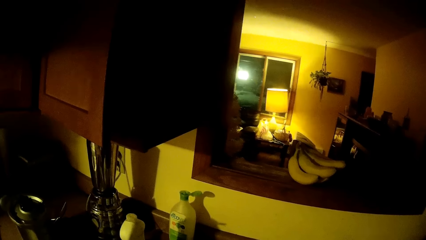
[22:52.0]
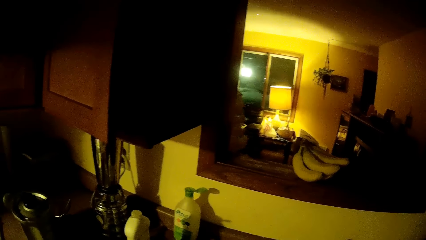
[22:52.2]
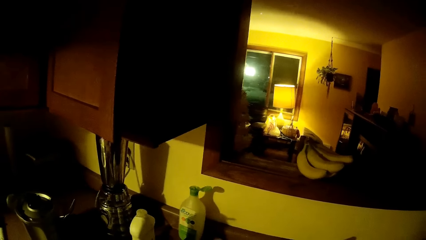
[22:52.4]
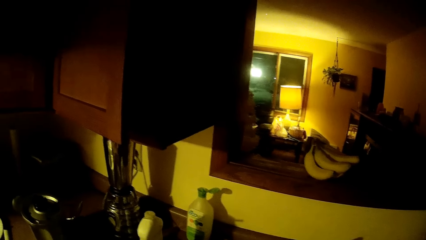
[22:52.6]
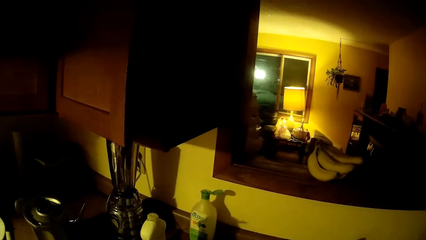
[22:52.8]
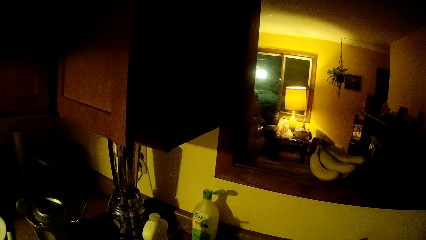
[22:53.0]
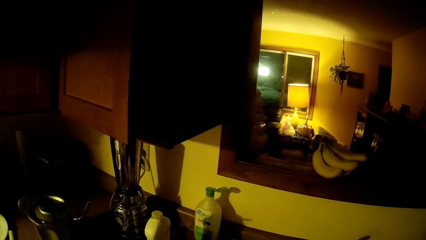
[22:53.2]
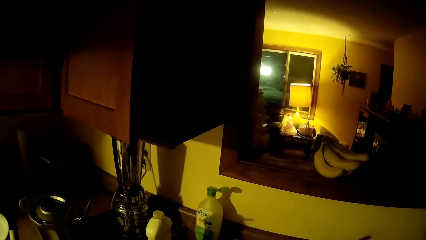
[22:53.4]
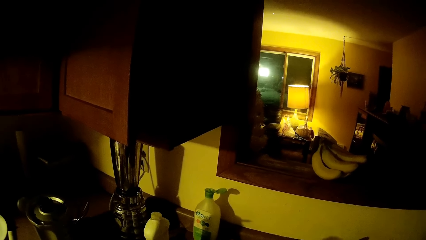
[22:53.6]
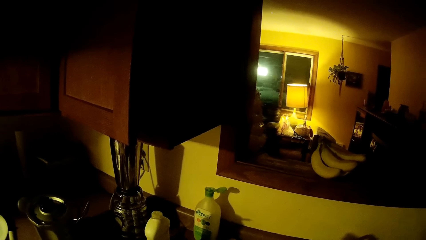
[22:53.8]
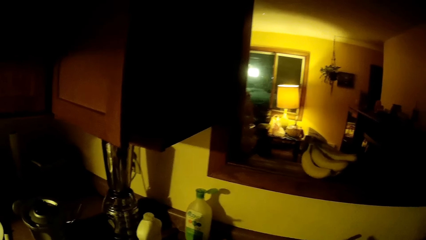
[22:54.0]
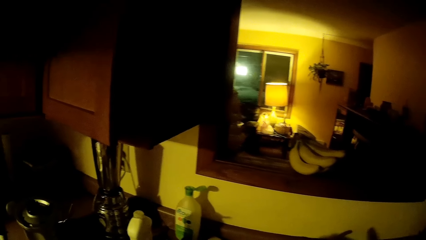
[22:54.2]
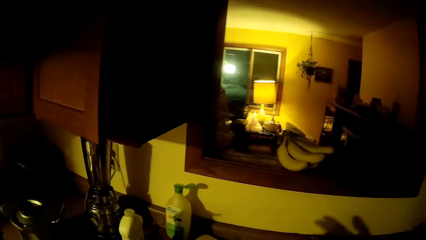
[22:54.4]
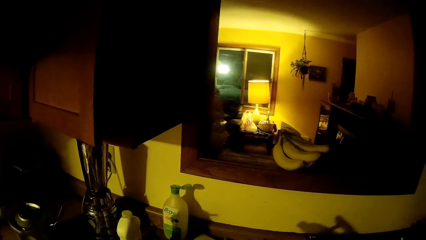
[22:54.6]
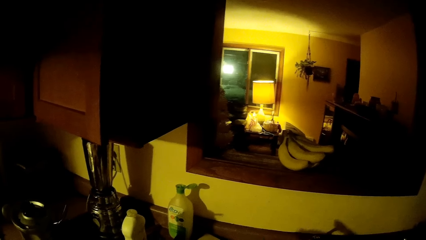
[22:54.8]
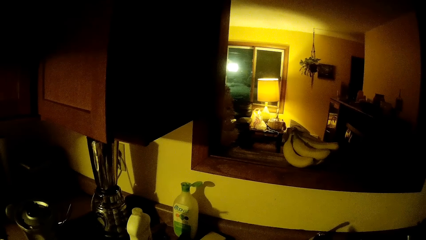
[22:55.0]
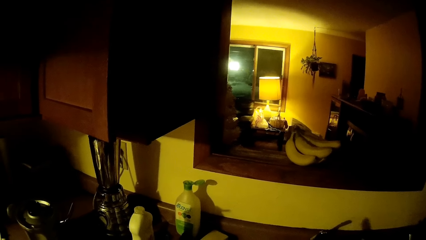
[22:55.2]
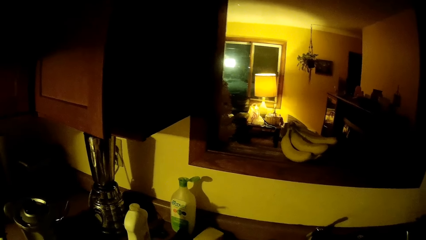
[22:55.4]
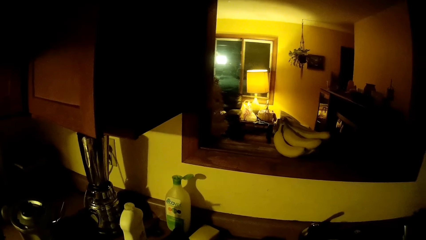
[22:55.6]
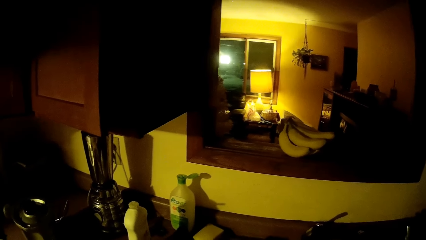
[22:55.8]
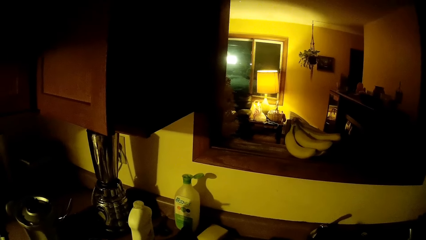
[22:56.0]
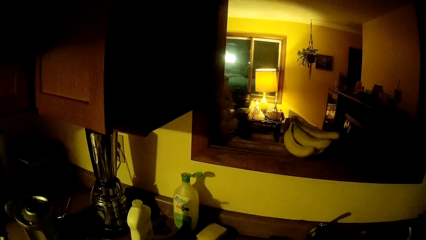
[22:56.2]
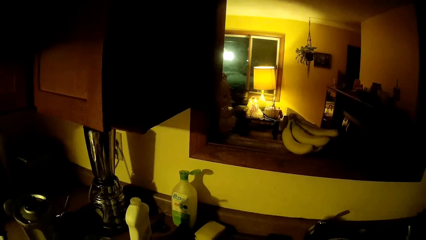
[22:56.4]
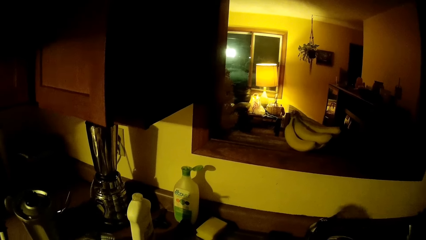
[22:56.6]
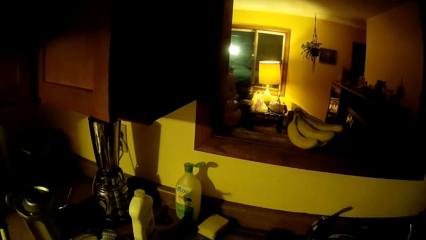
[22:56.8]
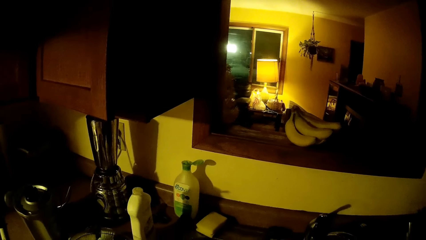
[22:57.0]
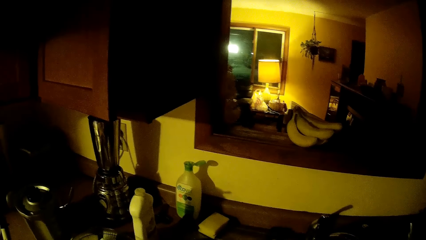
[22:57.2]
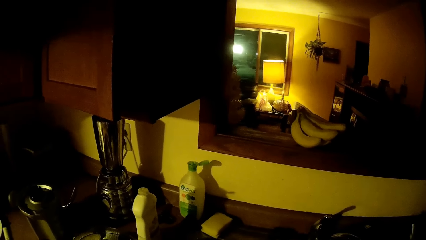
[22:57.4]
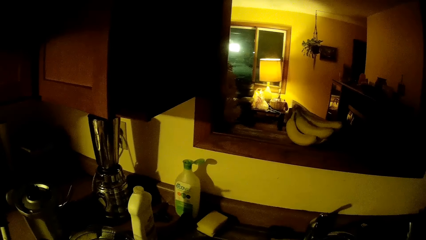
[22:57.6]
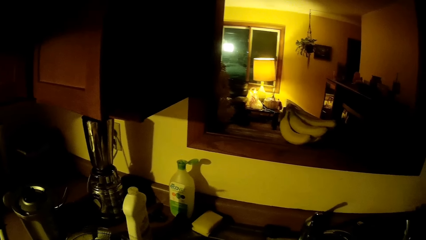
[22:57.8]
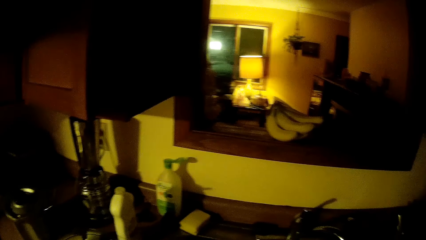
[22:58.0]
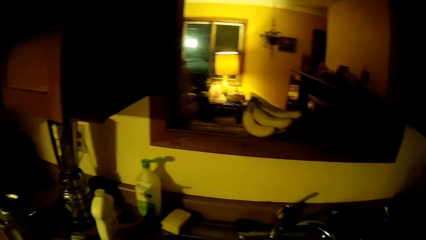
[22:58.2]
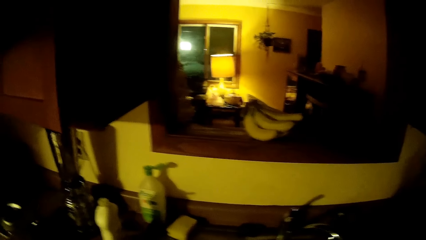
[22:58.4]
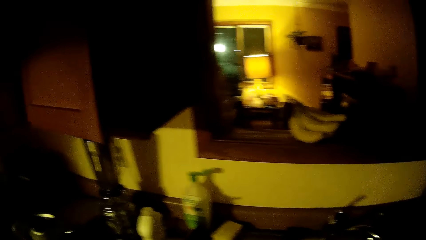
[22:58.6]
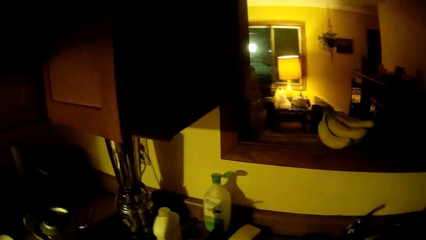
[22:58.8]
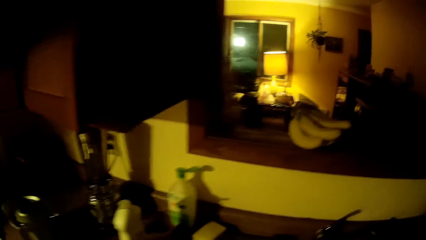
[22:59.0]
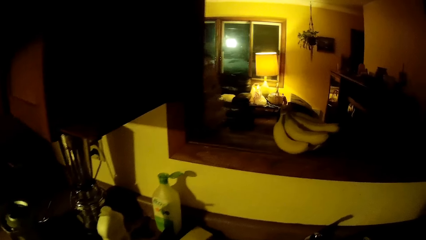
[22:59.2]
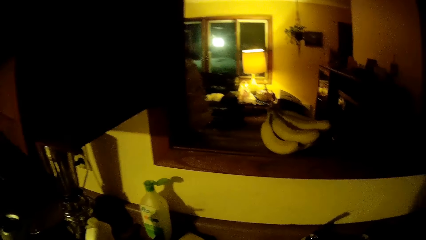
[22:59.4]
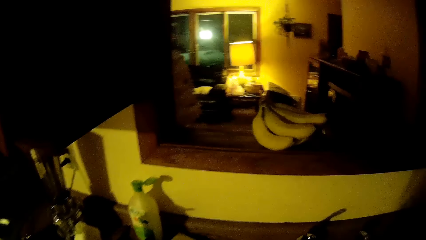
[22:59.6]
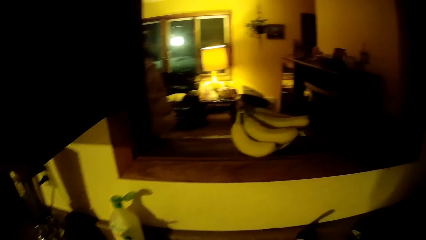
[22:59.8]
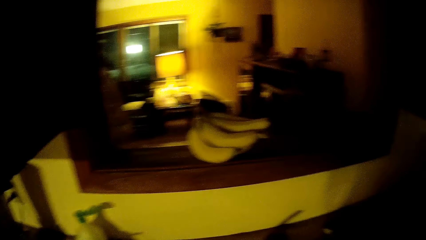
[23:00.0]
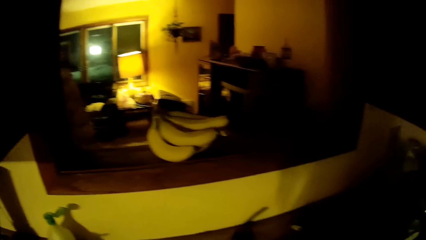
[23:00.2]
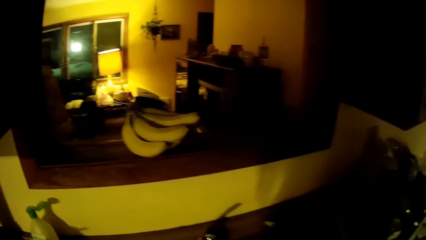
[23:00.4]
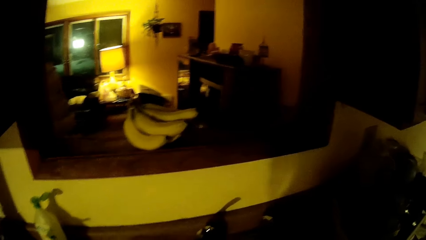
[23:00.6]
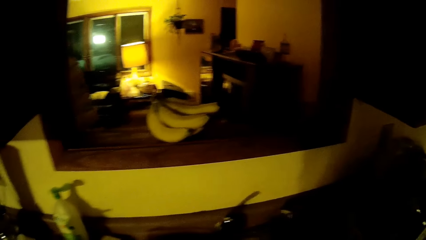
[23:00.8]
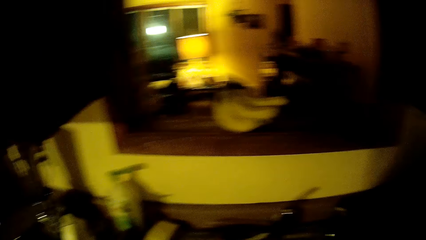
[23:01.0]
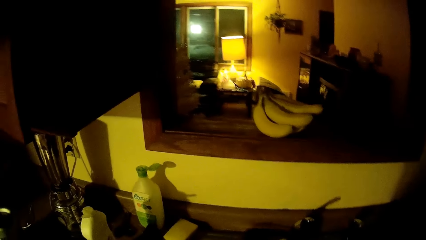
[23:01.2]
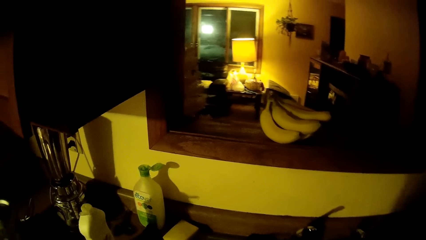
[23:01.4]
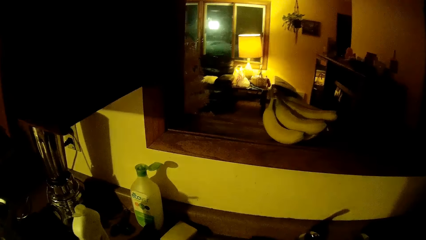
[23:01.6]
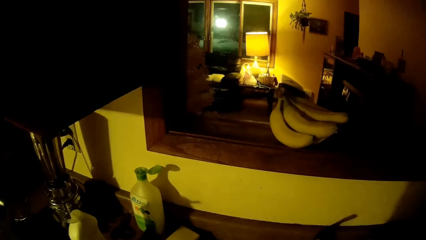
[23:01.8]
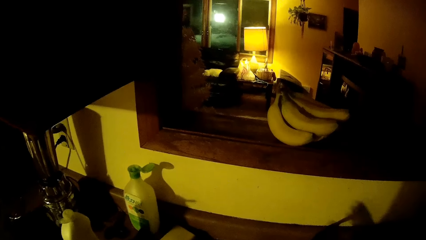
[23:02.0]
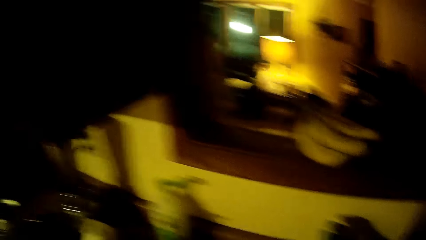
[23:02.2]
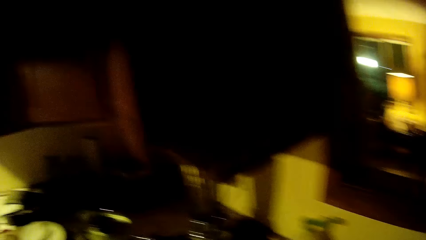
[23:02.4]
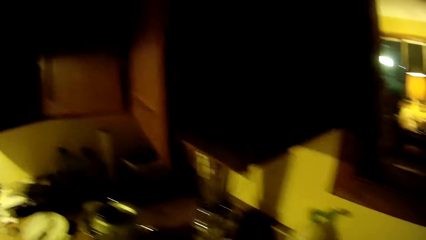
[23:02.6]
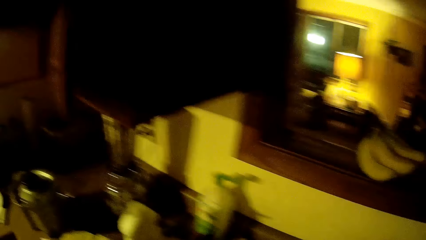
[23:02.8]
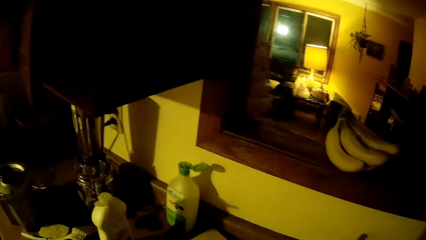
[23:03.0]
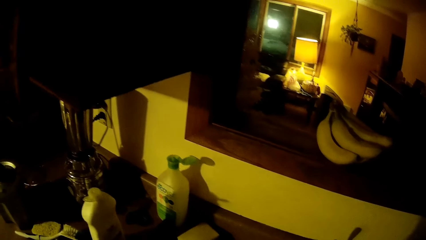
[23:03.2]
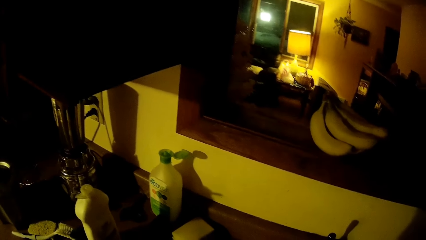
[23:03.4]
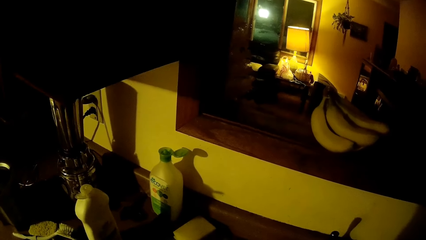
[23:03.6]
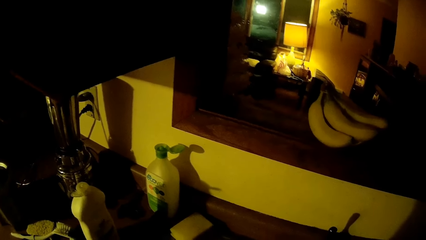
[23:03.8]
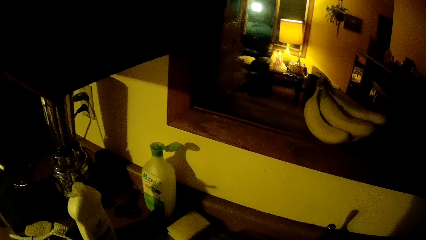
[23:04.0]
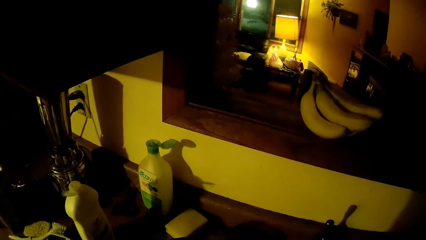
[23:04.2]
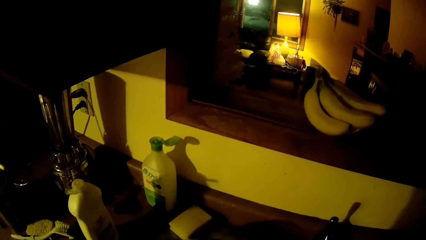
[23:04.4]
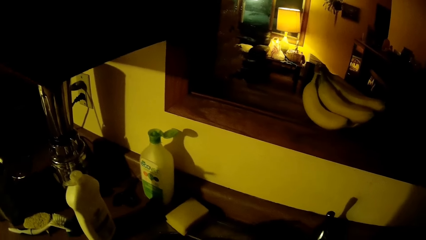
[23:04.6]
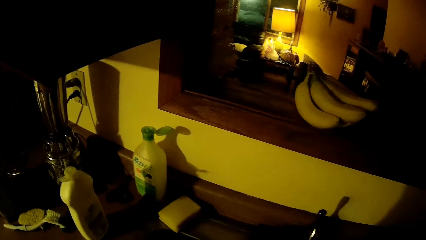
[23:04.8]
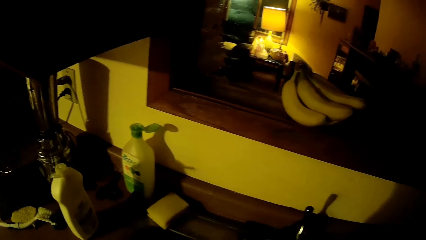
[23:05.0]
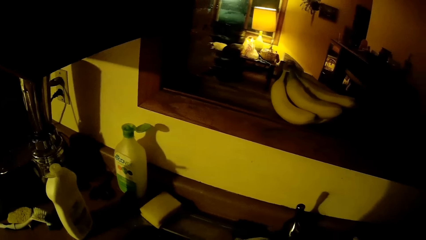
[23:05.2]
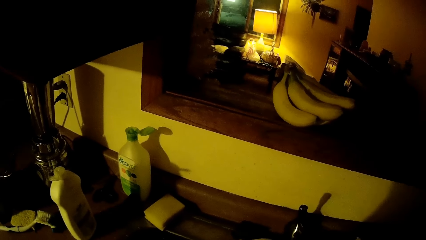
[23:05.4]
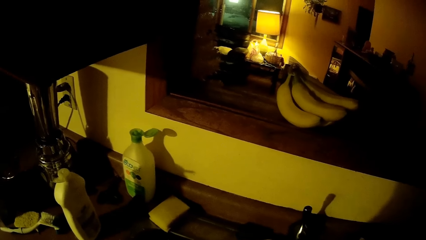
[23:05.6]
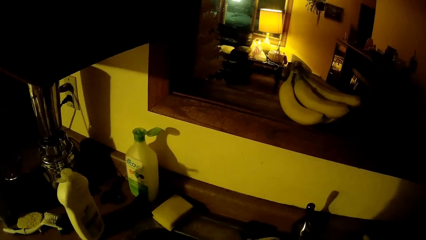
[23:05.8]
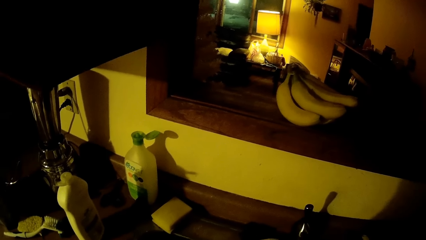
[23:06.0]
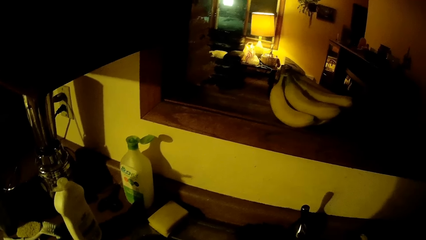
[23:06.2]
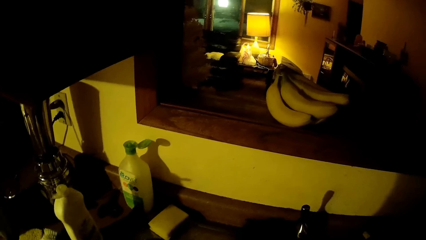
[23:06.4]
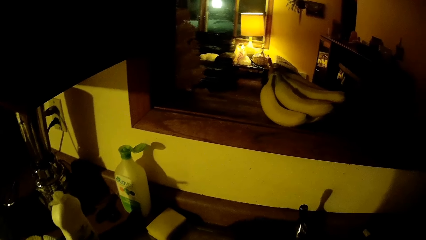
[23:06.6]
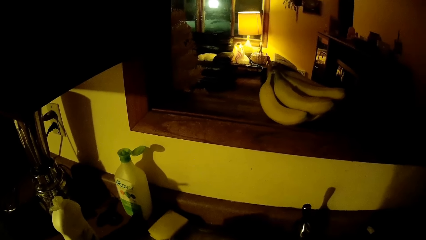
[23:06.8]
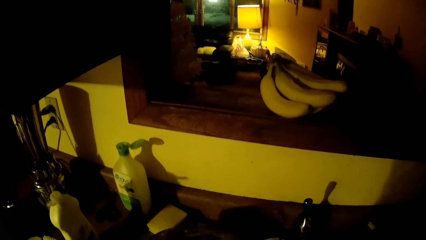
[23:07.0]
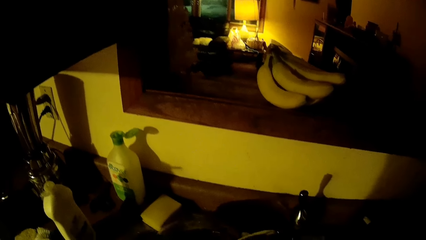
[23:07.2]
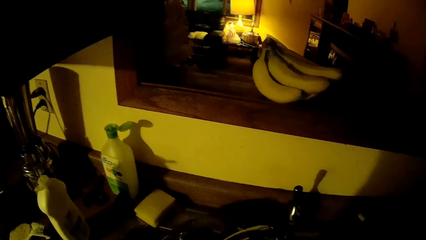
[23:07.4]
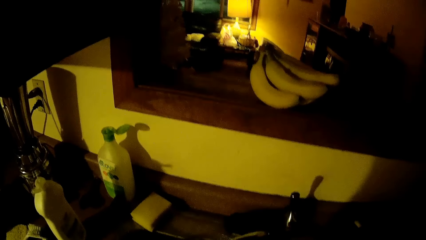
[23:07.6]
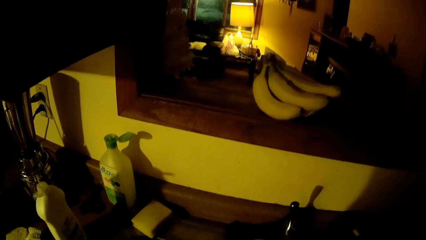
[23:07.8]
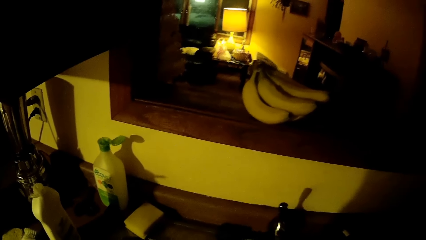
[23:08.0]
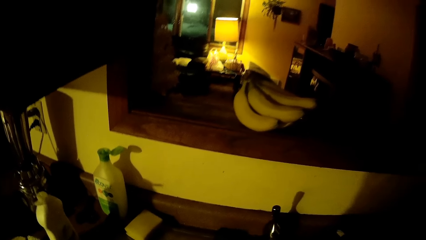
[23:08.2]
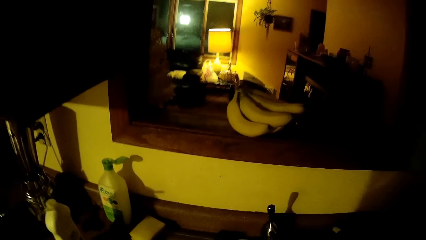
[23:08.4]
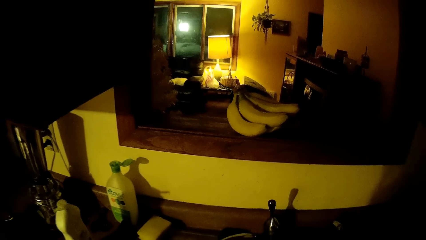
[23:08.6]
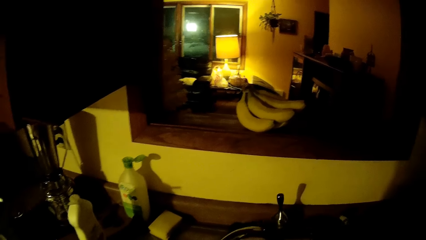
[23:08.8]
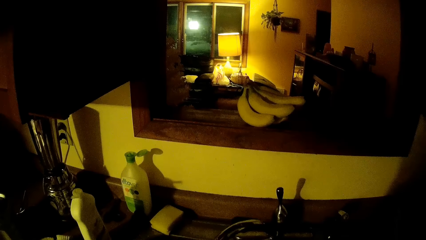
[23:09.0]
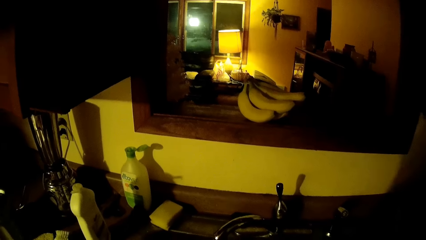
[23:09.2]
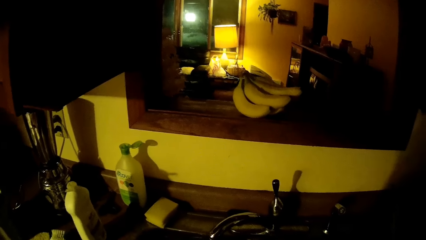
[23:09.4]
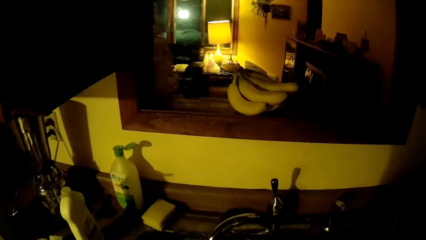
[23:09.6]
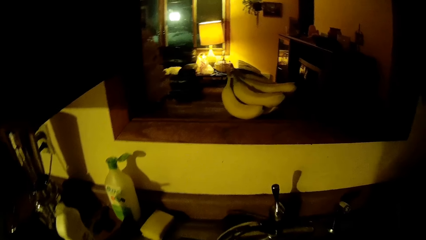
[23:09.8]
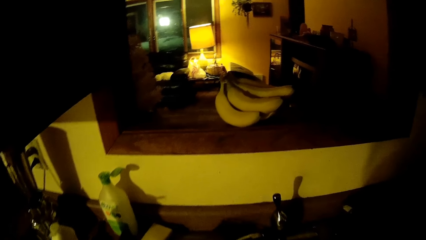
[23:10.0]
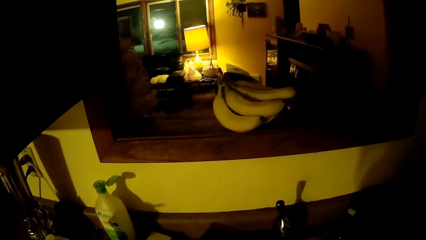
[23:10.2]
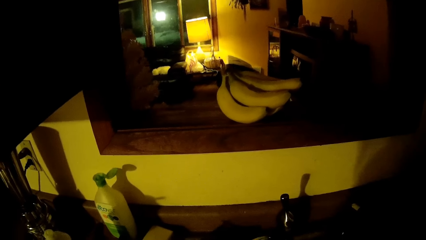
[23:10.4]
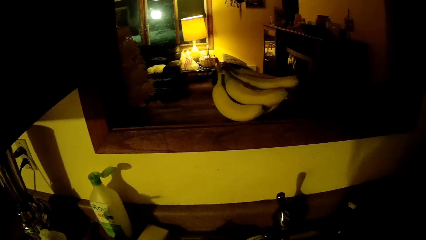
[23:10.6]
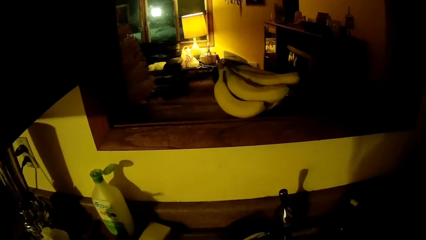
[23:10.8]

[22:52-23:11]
The camera wearer looks around. They turn the tap on.
